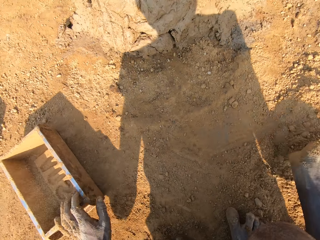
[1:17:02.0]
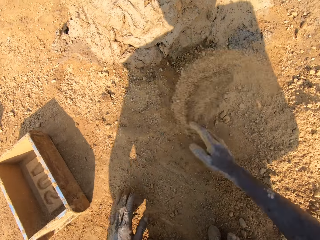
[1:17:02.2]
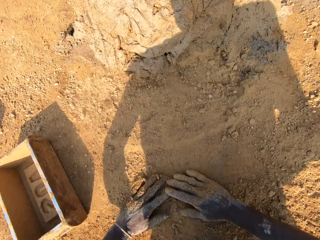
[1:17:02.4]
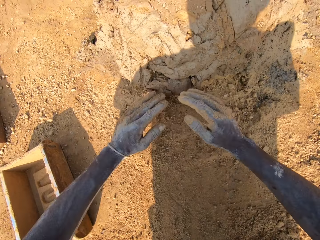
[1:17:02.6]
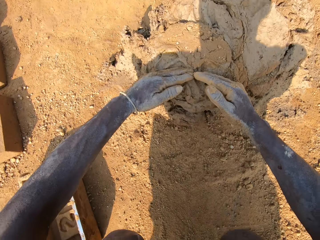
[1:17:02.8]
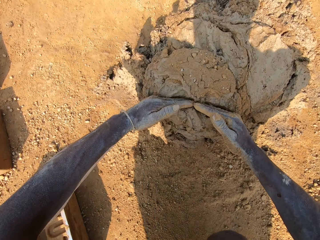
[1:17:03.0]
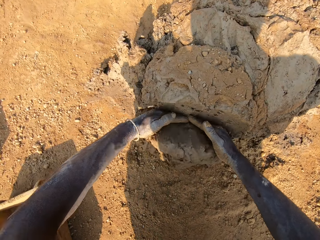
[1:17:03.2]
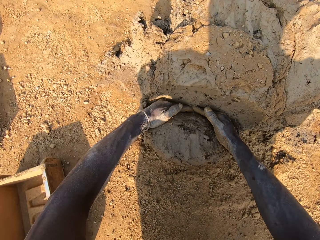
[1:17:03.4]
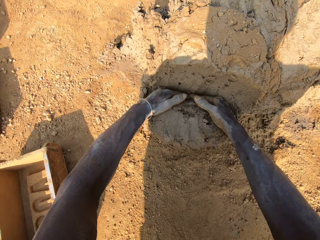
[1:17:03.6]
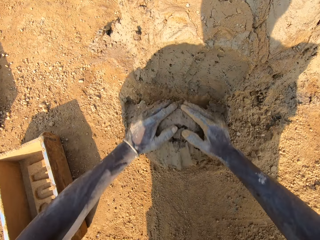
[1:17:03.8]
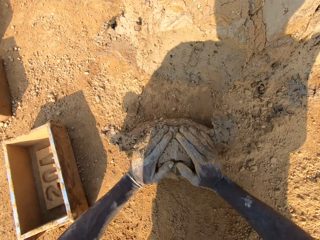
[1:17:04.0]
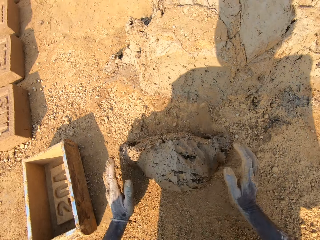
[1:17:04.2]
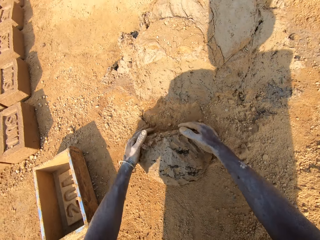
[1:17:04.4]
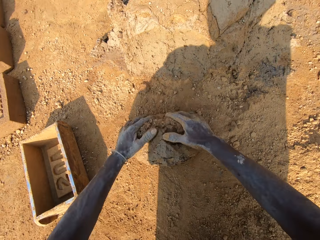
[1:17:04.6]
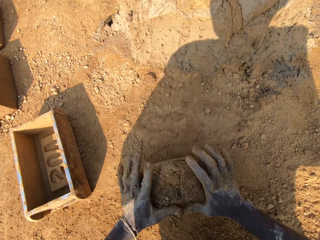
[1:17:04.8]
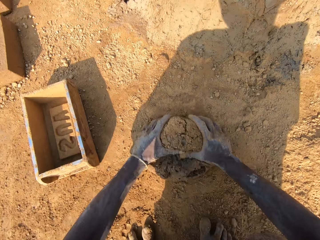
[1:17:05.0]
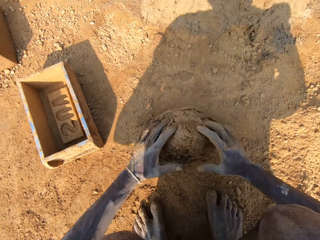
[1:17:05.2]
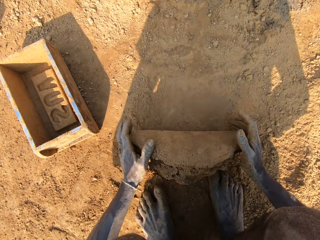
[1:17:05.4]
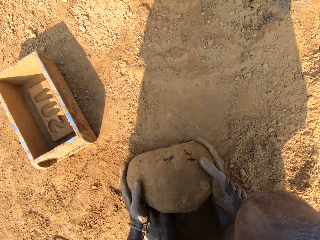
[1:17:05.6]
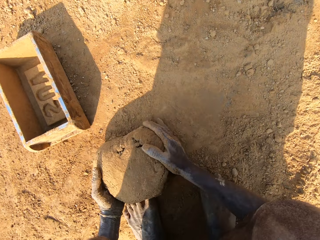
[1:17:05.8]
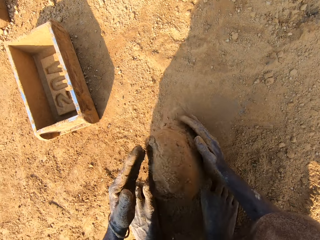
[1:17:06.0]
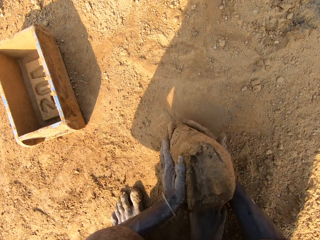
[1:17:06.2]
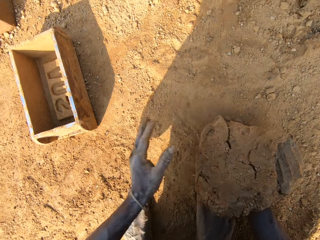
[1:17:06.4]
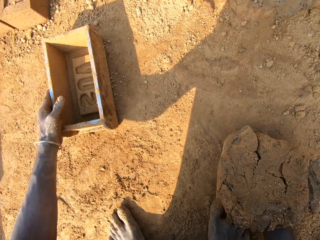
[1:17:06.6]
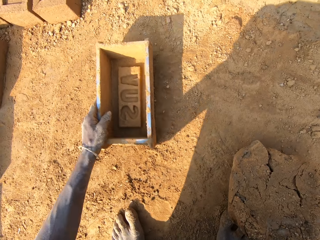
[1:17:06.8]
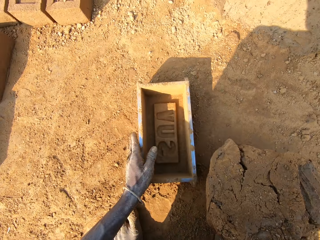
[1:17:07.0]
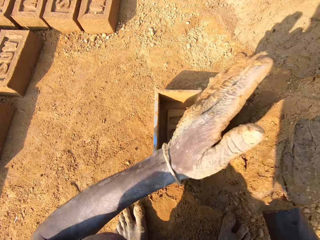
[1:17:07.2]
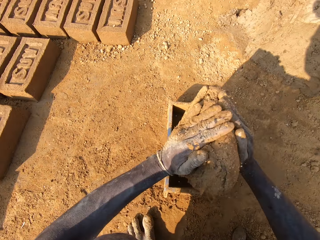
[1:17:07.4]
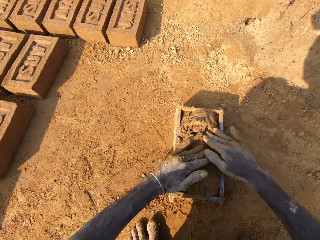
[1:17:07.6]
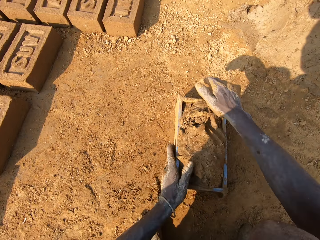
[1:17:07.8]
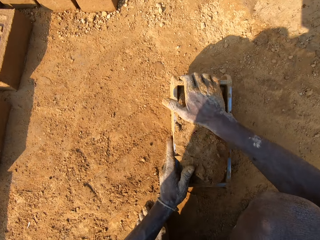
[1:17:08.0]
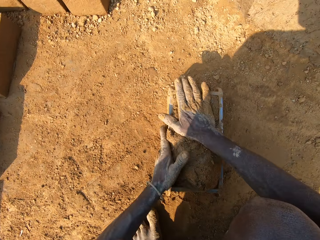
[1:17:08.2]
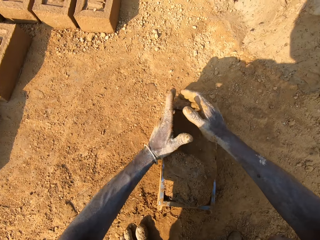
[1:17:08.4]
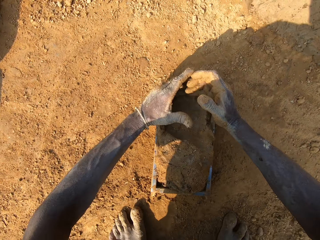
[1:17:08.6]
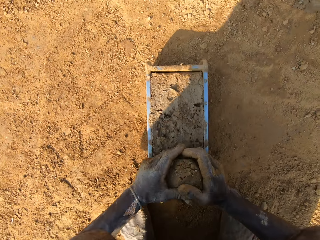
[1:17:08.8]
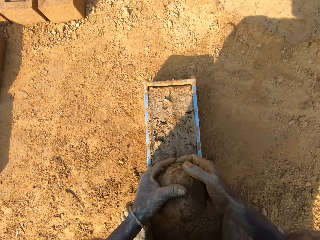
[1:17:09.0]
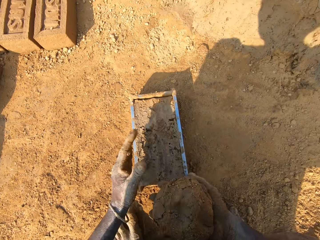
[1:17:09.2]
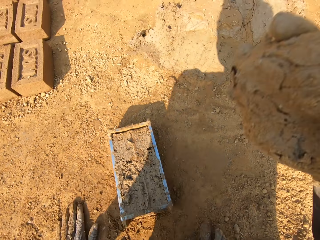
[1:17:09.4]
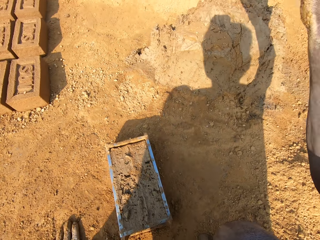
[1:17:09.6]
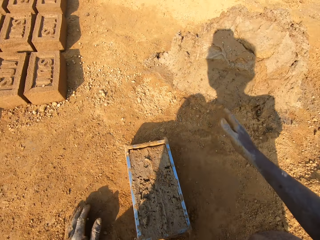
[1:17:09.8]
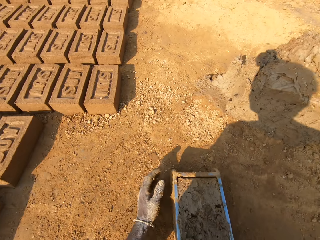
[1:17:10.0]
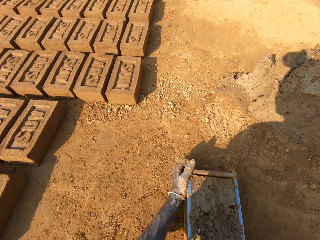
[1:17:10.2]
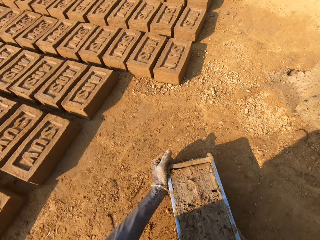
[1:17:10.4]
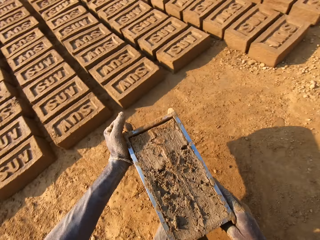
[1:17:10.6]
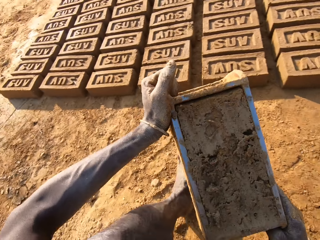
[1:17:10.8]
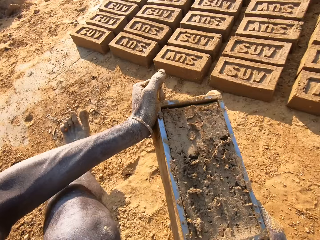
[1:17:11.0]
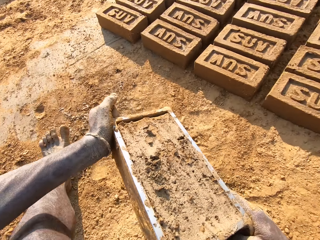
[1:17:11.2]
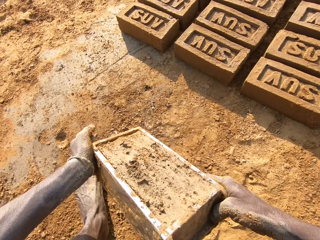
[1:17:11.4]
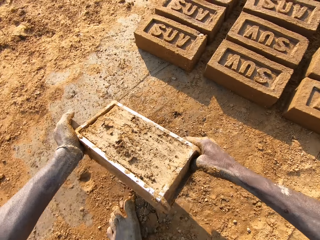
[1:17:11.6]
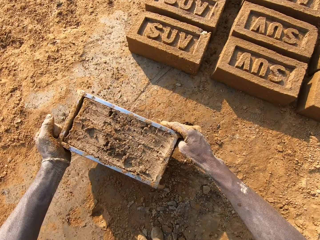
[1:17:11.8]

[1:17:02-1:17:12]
The camera wearer puts the box down. He rubs his right hand with sand on the ground. He rubs his left hand with sand on the ground. He scoops some mud. He cuts out clay from the clay boulder with both hands. He rolls the mud on the ground. He moulds the clay on the ground with both hands. He moves the plastic trough or box closer on the ground with his left hand. He drops the clay into the plastic trough with both hands. He hits the plastic trough on the ground. He cuts off the extra mud. He smoothens the clay in the plastic trough with both hands. He throws the clay on the clay boulder with his right hand. He picks up the box. He carries the plastic trough with both hands.

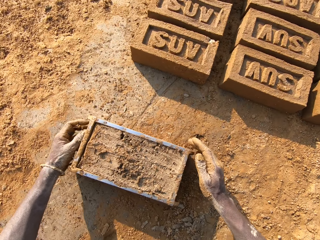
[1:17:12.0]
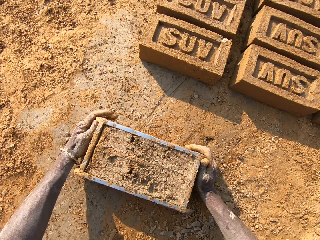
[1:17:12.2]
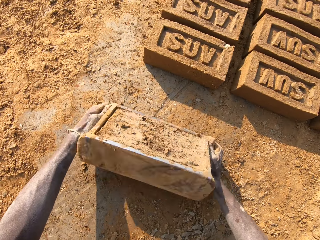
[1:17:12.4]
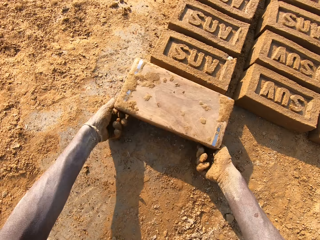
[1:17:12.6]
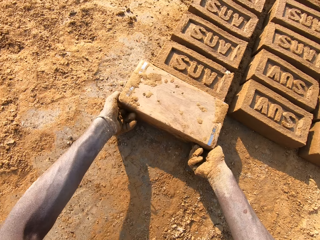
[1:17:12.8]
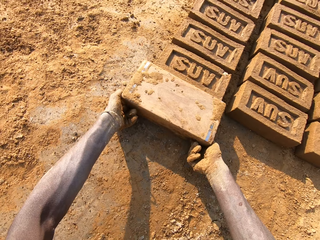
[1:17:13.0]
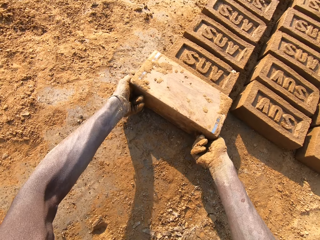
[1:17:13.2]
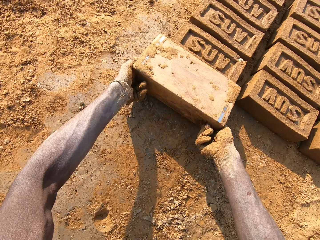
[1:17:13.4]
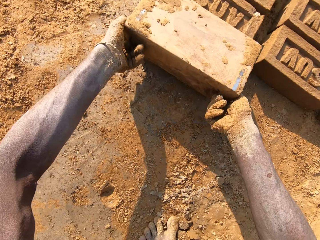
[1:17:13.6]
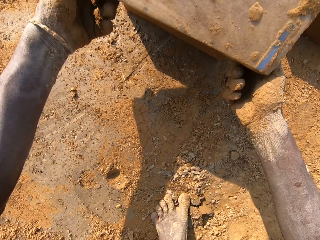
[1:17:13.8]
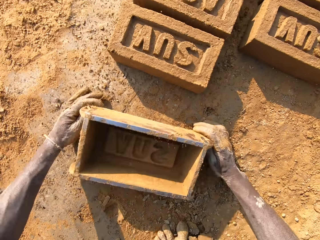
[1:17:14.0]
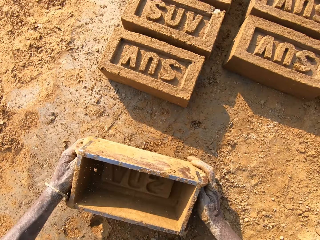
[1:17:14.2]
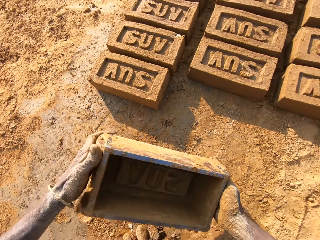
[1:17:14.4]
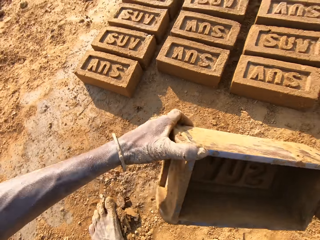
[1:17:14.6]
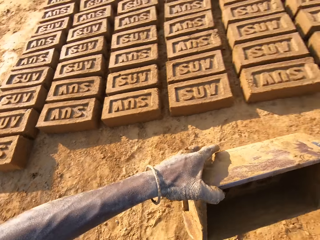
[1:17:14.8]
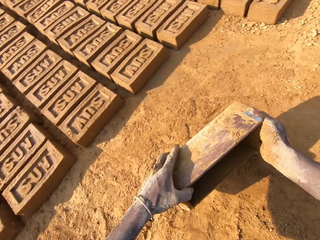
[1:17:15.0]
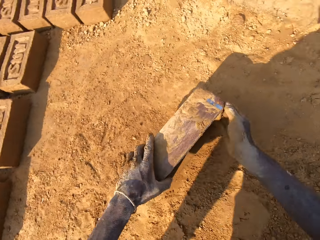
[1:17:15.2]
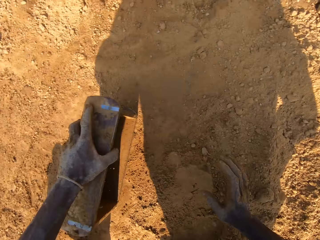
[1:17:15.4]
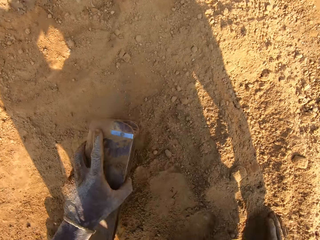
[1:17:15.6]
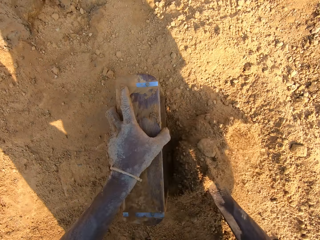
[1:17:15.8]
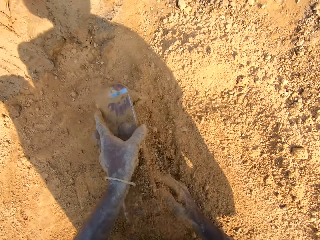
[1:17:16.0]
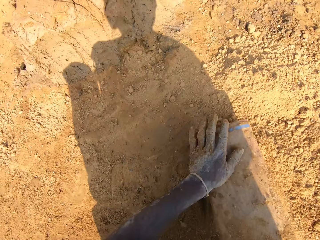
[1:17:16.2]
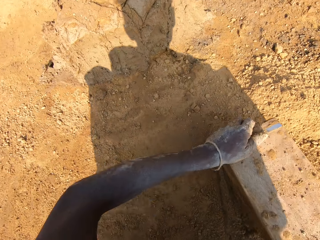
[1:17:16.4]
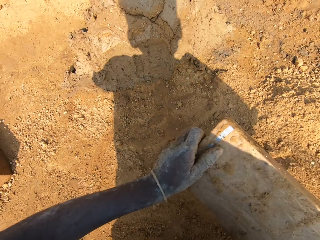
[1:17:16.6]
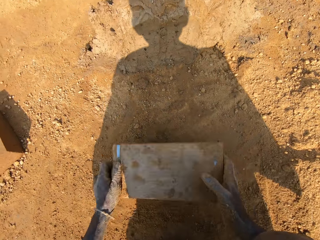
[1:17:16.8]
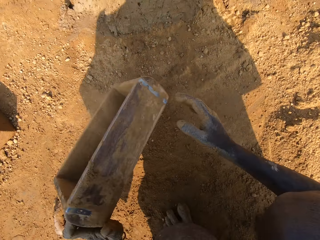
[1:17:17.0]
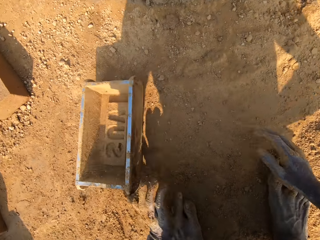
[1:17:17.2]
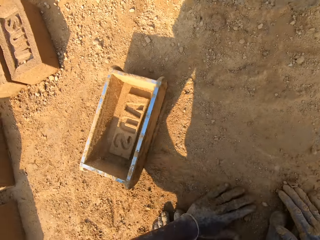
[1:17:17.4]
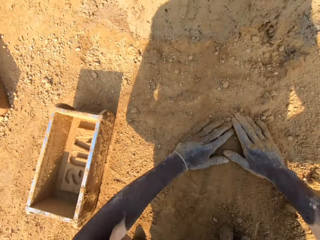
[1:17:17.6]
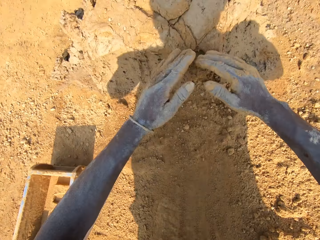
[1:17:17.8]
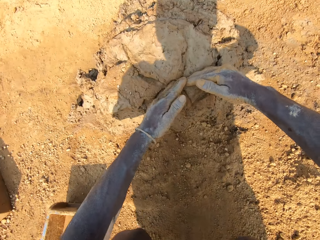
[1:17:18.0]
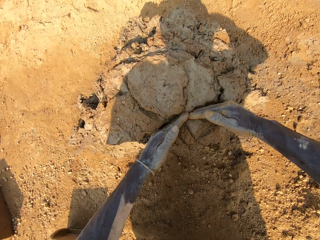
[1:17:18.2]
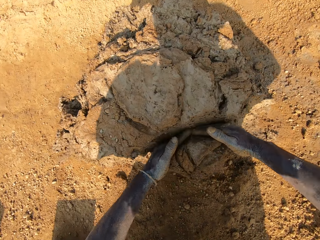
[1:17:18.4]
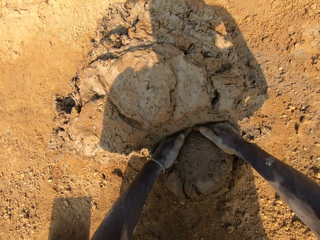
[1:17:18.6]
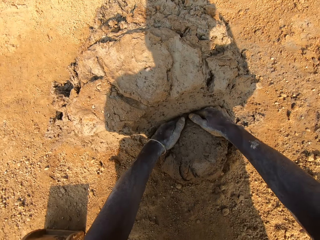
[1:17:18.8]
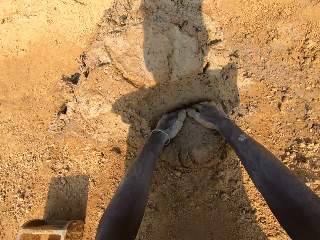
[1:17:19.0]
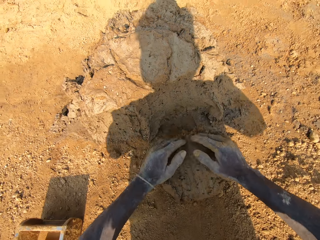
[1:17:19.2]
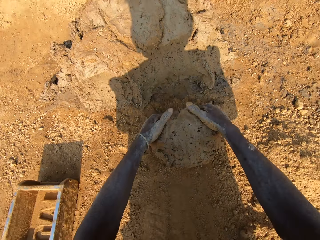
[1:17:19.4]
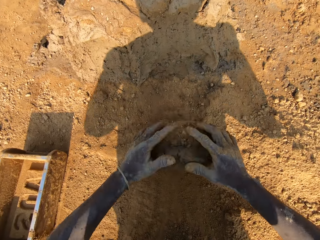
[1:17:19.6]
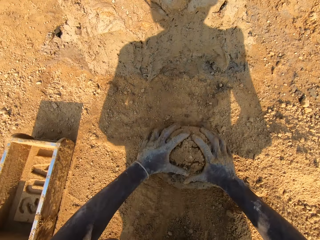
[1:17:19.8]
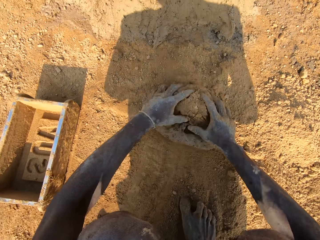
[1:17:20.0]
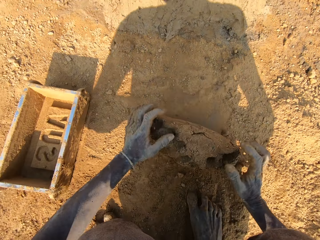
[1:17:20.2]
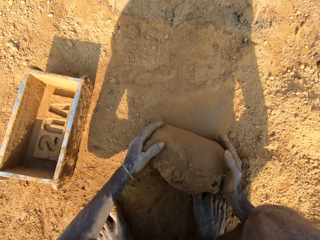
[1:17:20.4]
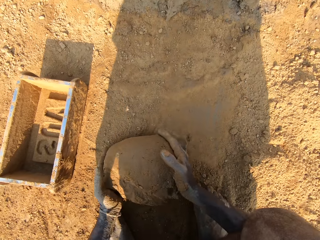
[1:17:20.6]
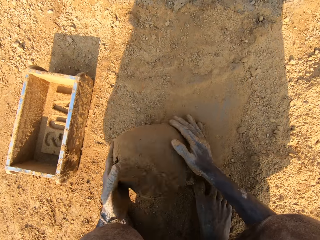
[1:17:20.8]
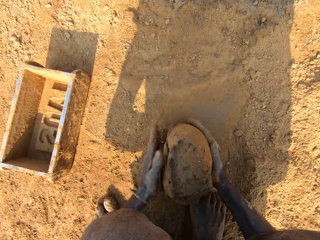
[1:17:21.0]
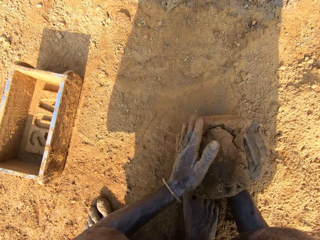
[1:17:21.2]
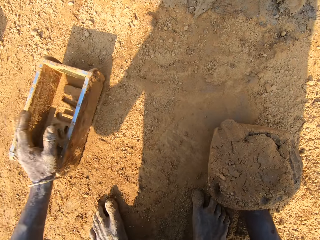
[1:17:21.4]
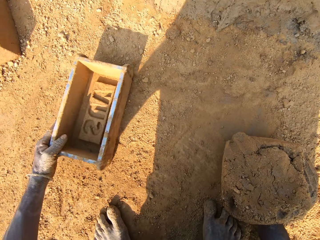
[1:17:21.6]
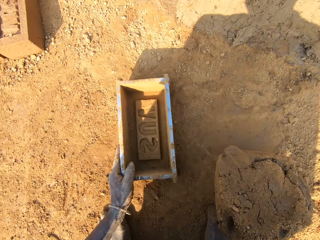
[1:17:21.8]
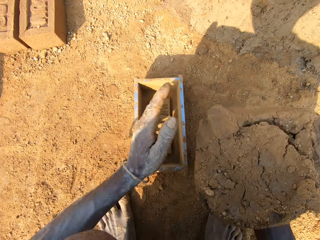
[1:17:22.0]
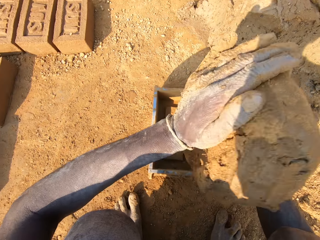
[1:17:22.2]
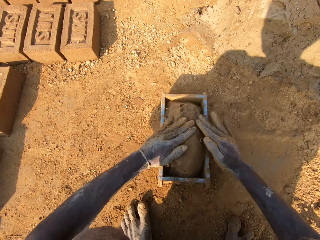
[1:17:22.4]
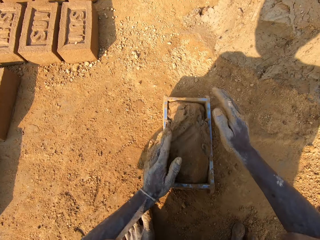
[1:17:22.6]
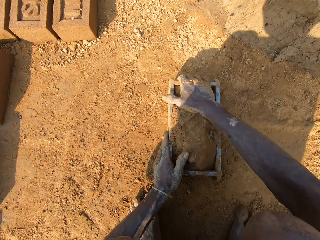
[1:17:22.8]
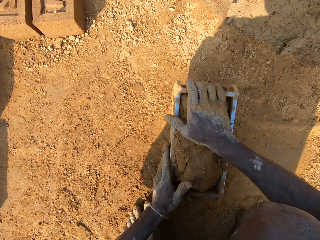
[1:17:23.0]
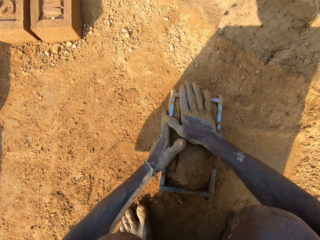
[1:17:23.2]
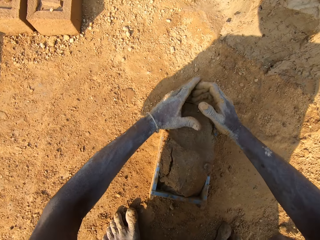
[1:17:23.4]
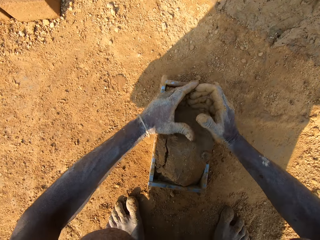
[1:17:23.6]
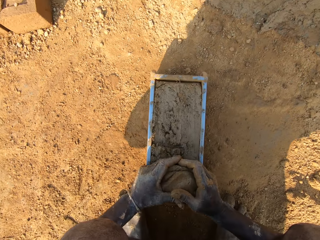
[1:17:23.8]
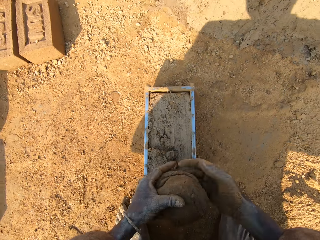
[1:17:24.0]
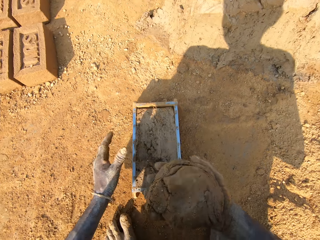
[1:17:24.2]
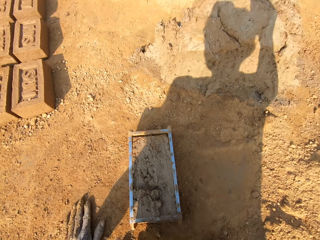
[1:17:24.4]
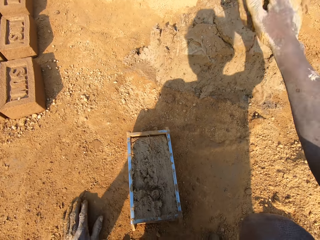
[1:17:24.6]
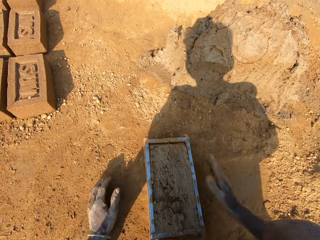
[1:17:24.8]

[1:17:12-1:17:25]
The camera wearer drops the plastic trough or box on the ground. He drops the clay or mud from the plastic trough onto the ground. He hits the plastic trough on the ground. He picks the plastic trough from the ground with both hands. He drops the plastic trough on the ground with his left hand. He packs sand from the ground into the plastic trough with his right hand. He pours sand out of the plastic trough onto the ground. He carries the plastic trough with both hands. He puts the box down. He rubs both hands with sand on the ground. He spreads the sand. He cuts out clay from the clay boulder with both hands. He scoops some mud. He rolls the mud on the ground. He moulds the clay on the ground with both hands. He moves the plastic trough closer on the ground with his left hand. He drops the clay into the plastic trough with both hands. He hits the plastic trough on the ground. He smoothens the clay in the plastic trough with both hands. He cuts off the extra mud.
